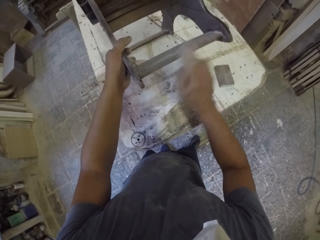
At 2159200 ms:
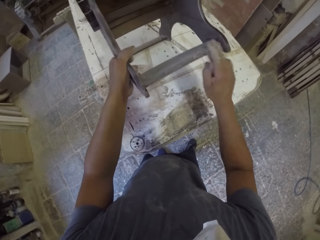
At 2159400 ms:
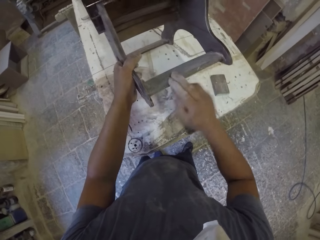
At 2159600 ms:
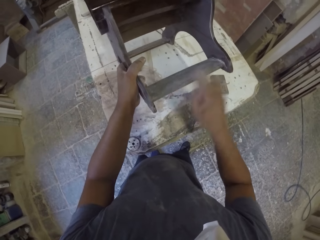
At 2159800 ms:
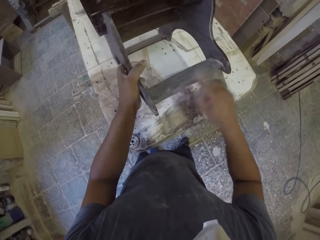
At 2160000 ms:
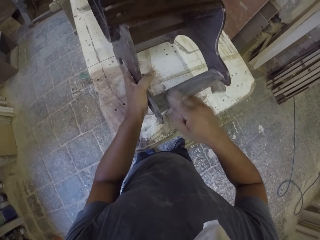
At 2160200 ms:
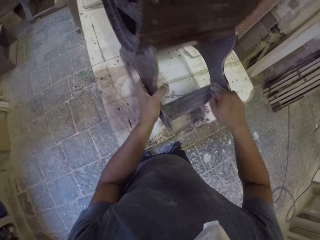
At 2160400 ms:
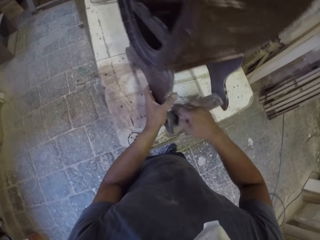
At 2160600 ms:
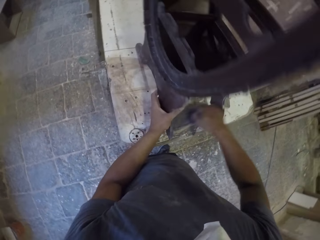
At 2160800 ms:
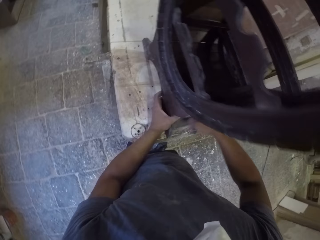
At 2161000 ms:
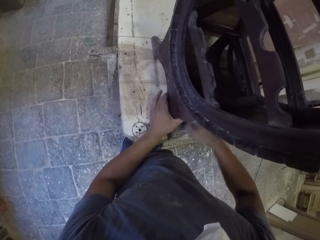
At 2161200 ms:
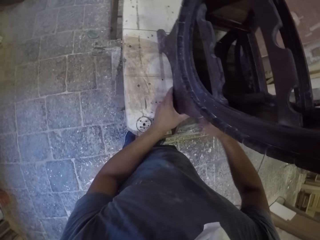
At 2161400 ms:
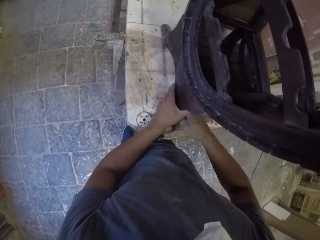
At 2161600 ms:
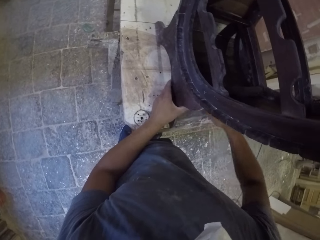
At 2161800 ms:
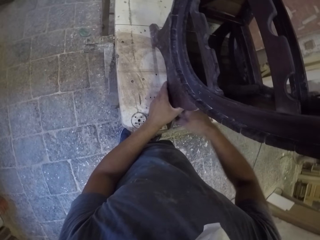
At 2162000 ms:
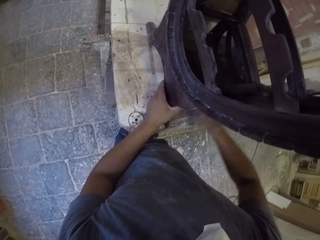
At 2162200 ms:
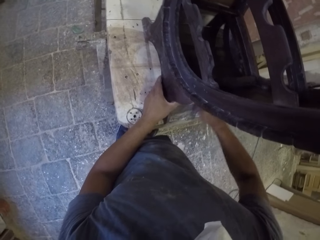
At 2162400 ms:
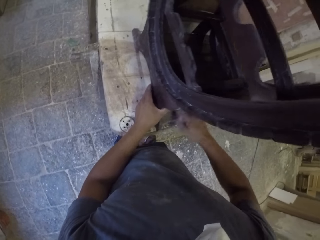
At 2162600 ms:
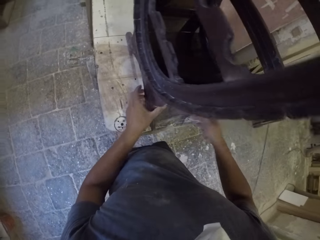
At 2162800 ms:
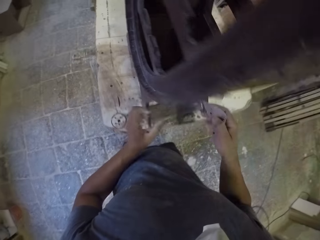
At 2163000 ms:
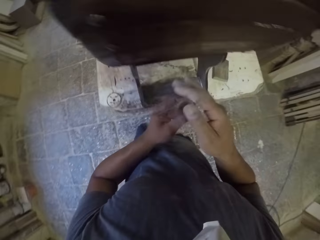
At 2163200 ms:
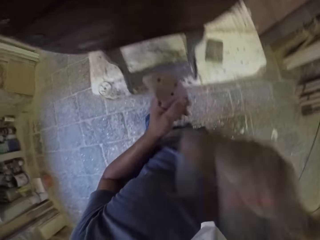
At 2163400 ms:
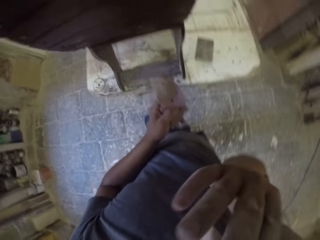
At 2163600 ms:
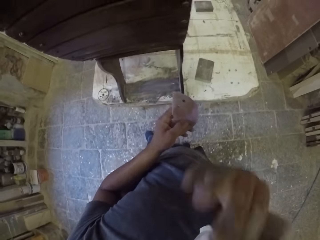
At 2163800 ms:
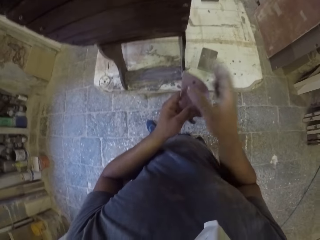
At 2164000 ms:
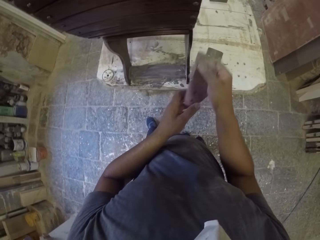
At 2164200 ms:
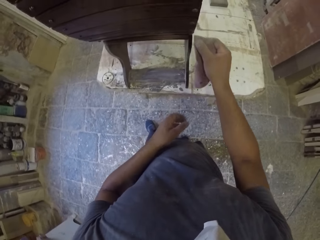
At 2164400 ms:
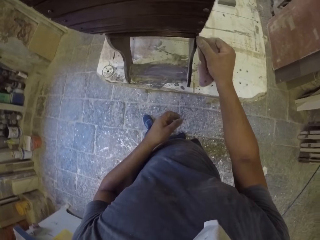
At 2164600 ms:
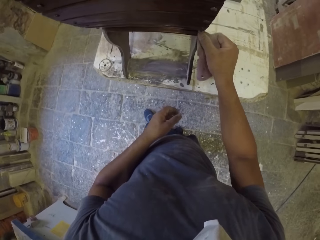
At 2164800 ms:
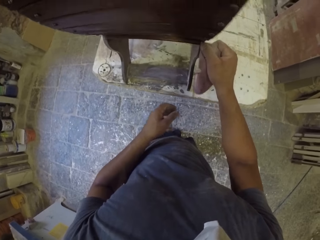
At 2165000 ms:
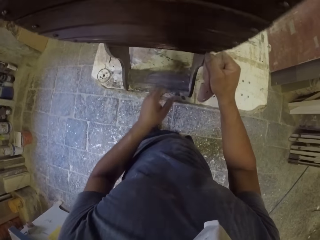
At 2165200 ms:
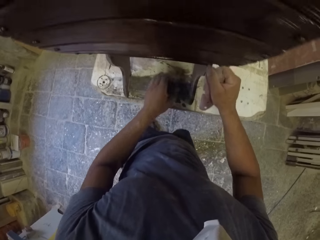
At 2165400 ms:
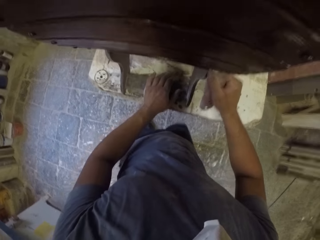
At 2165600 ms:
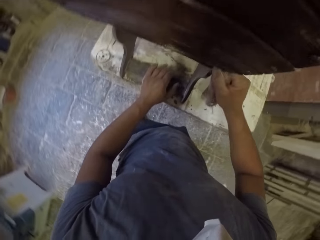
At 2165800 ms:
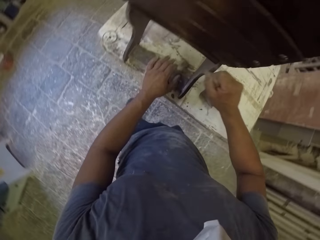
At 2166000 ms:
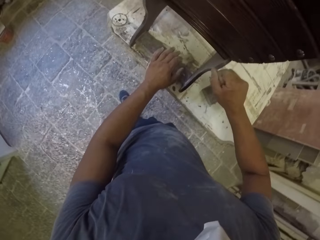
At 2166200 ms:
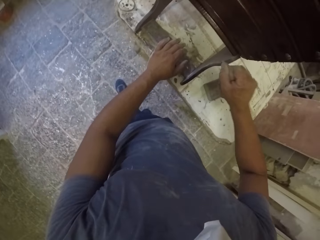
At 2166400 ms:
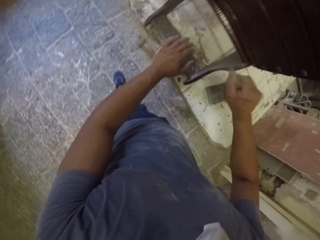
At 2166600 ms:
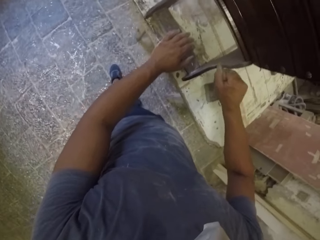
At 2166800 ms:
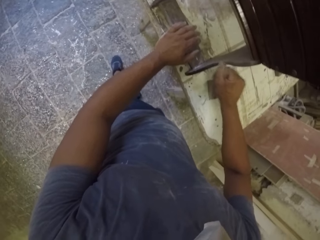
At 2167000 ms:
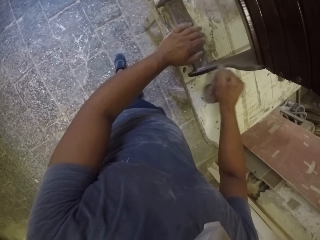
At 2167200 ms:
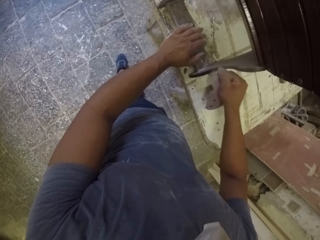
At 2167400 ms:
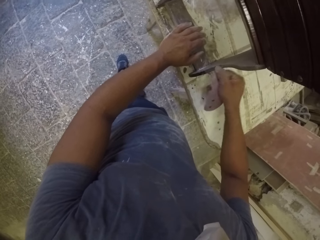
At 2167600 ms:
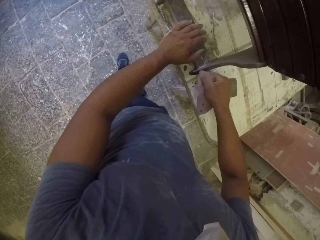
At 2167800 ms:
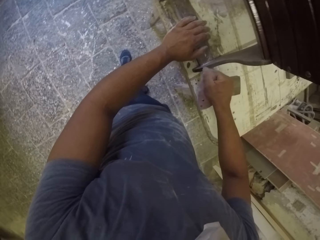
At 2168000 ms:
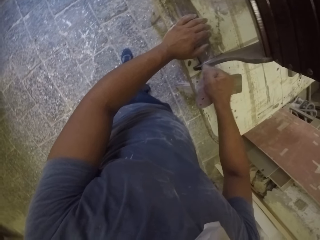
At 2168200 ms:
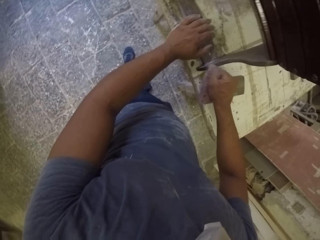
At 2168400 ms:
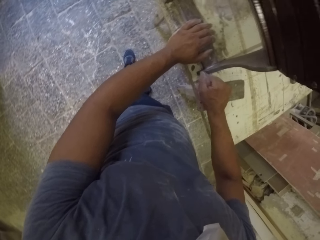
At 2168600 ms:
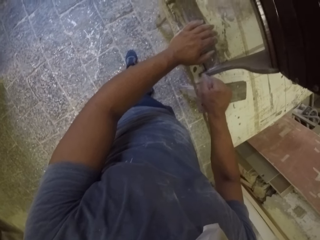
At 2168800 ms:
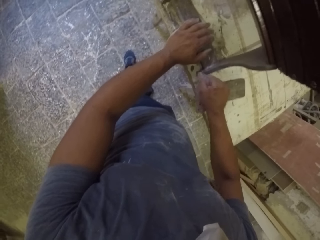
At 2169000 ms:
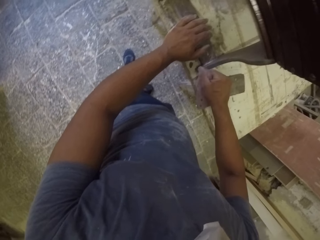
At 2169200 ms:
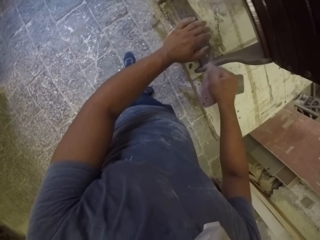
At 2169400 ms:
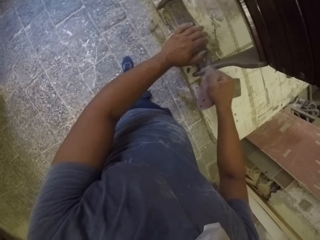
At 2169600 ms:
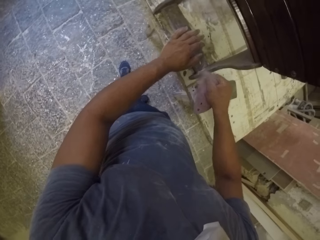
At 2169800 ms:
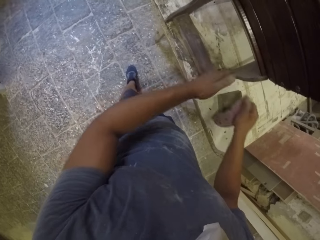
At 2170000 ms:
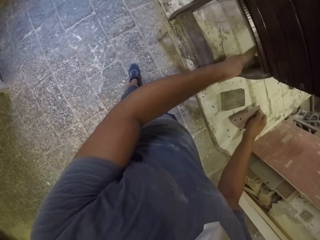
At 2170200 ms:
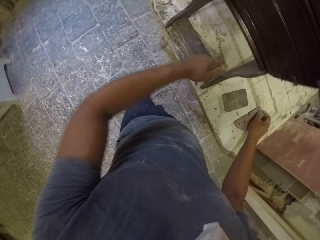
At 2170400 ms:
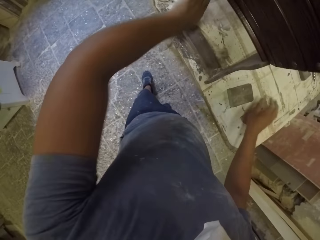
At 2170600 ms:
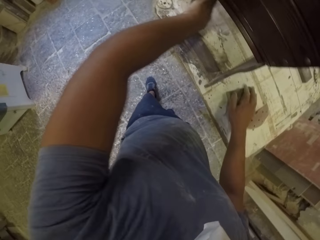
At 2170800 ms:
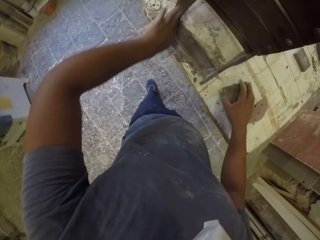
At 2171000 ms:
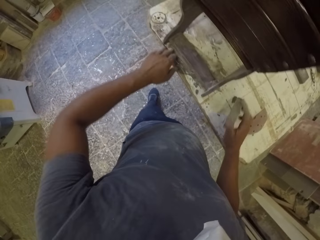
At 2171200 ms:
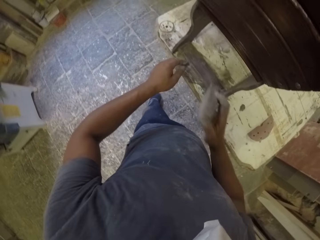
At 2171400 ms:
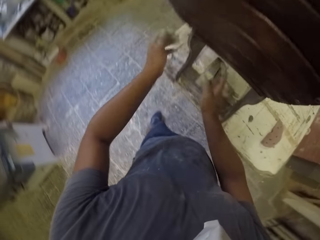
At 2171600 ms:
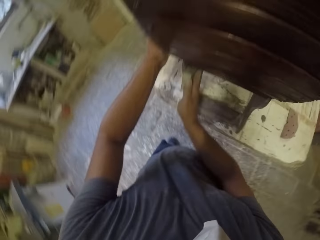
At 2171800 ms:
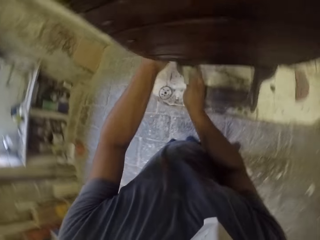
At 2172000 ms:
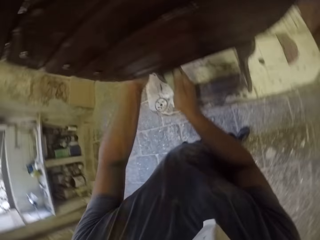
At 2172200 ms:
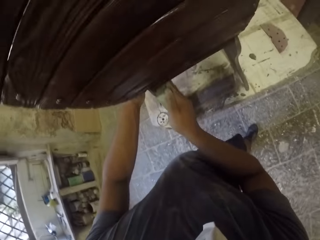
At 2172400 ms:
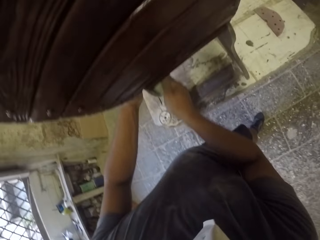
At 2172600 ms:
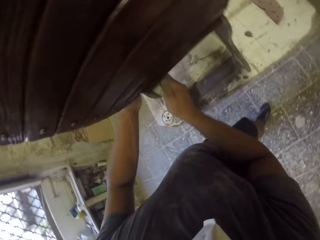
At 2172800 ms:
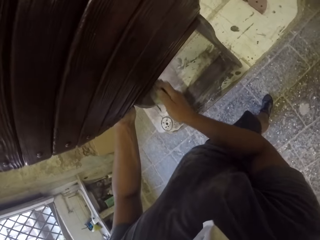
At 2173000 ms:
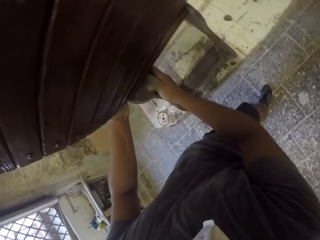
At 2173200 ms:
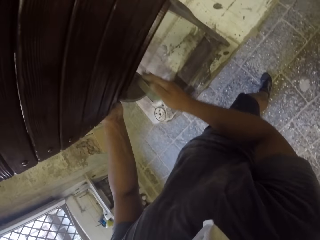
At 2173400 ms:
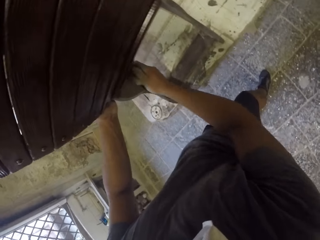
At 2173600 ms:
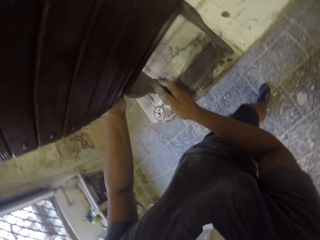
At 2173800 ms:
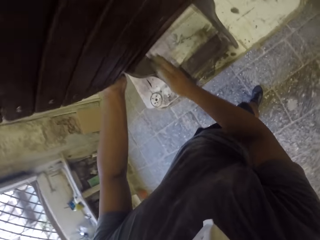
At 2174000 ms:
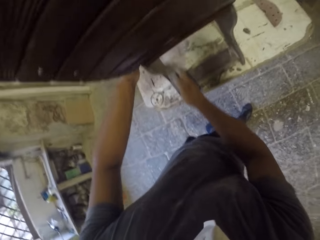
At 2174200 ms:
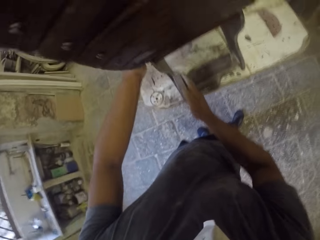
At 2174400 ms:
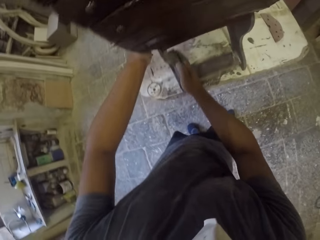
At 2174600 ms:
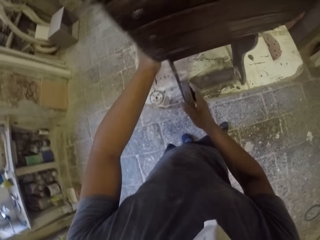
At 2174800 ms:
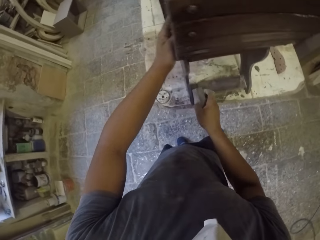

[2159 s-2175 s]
The camera wearer places a wooden stand on the table and smoothens the wooden stand with a sandpaper. They move the right hand in the room. They smoothen the wooden stand with the sandpaper. They wipe the wooden stand with the left hand. They smoothen the wooden stand with the sandpaper.

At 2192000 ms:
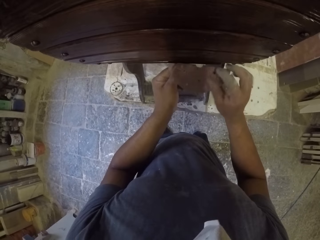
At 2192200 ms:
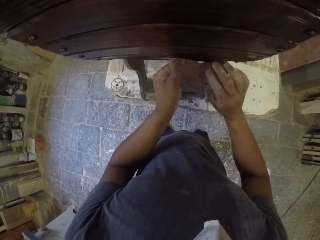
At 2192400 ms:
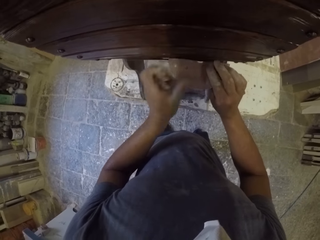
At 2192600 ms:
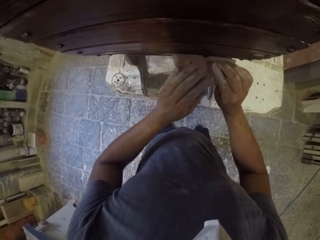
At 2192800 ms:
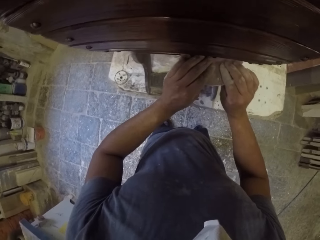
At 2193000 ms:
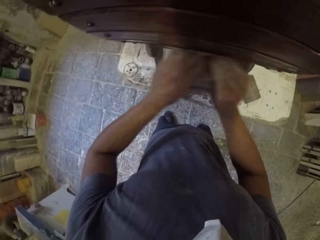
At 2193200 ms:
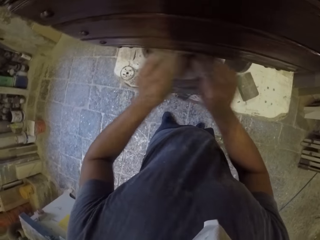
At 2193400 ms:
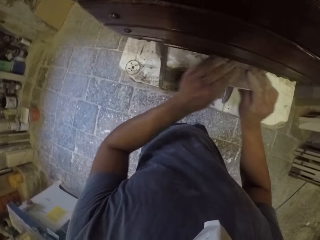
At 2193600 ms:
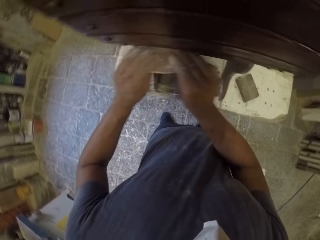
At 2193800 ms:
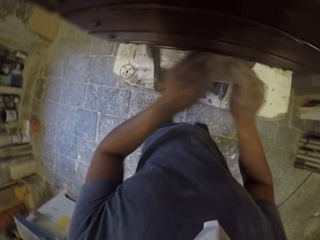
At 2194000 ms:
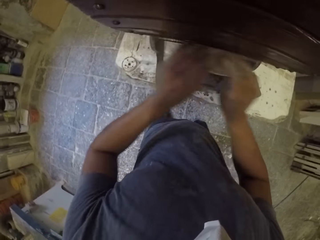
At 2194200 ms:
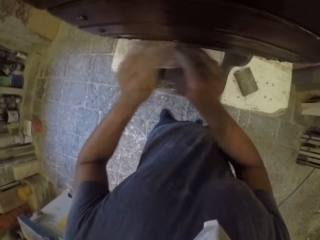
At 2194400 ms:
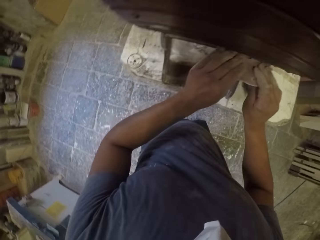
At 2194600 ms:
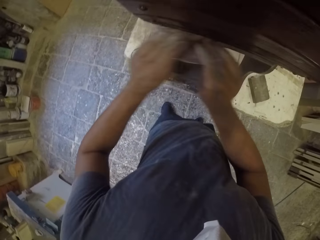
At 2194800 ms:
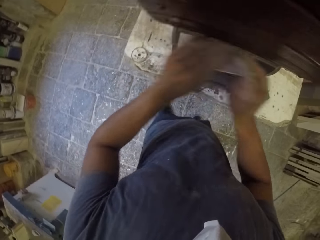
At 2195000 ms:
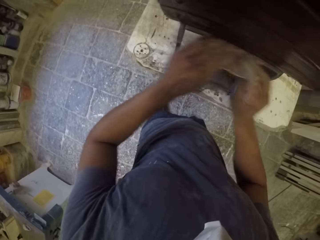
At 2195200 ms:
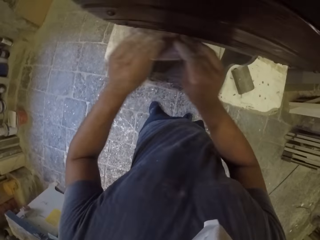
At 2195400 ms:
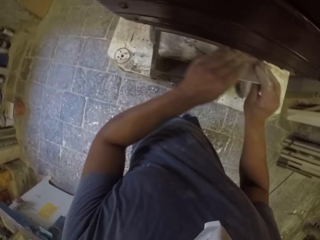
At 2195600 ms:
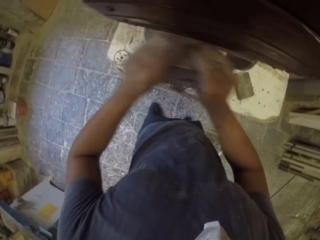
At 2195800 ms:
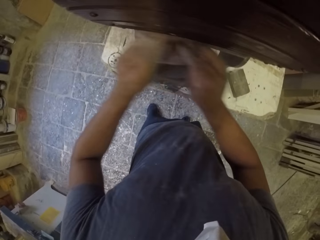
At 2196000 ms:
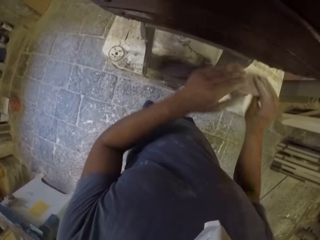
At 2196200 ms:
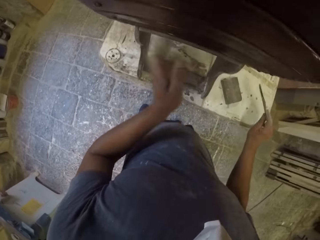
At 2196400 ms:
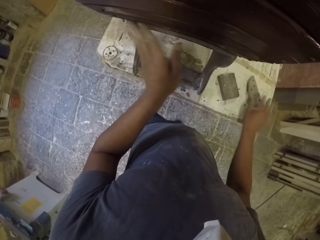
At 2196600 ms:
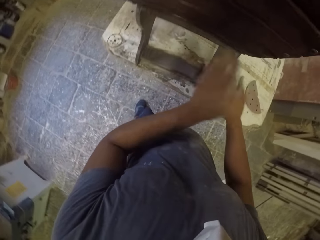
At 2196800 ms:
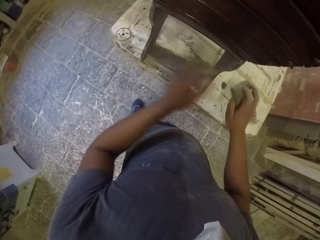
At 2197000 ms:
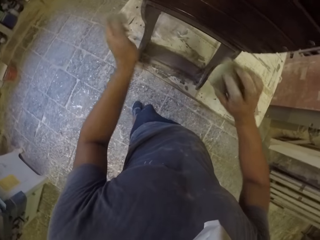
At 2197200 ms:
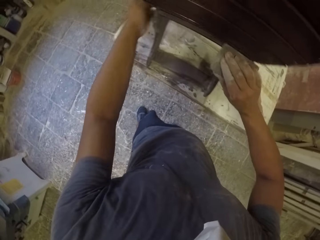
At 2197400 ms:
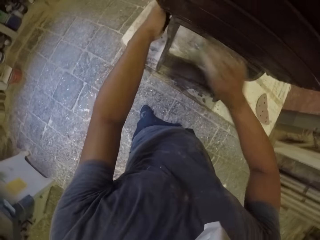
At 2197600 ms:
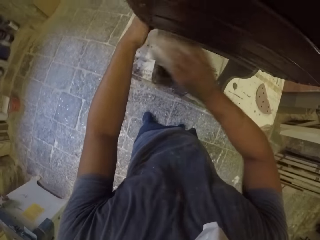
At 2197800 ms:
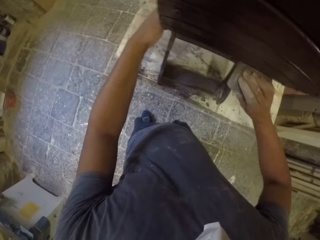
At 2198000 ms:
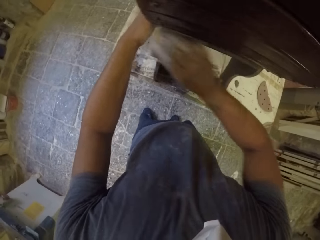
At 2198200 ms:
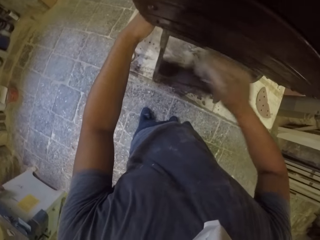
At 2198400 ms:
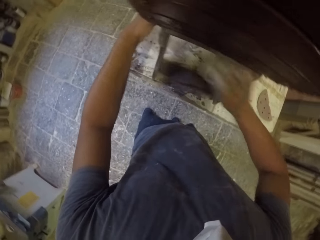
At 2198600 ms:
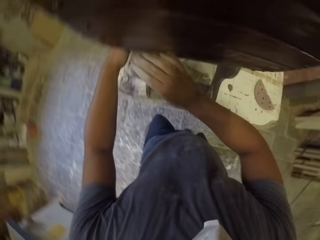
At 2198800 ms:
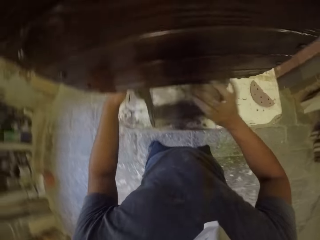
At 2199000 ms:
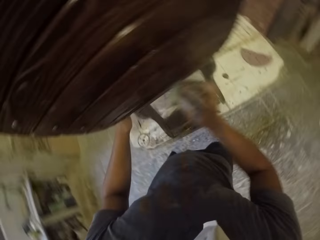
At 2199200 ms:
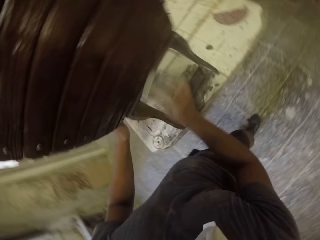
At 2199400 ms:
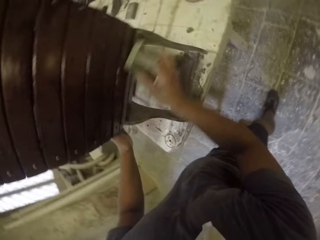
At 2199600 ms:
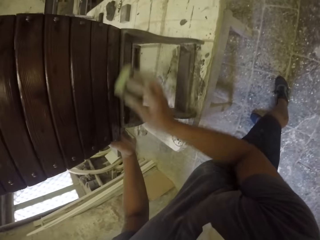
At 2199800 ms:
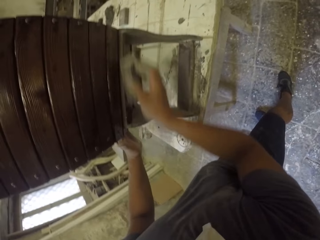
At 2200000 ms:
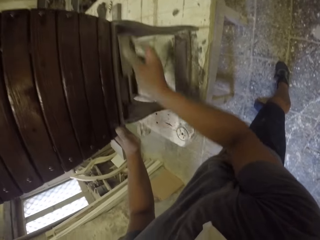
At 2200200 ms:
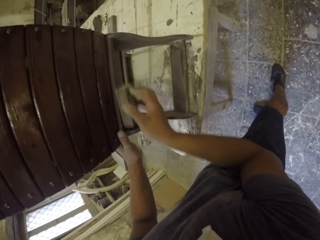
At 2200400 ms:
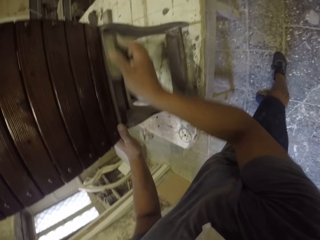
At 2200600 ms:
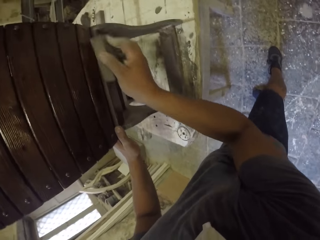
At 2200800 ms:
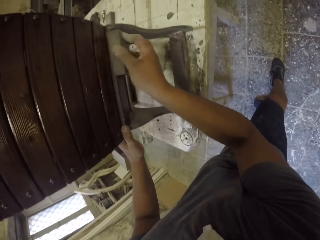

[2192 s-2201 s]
The camera wearer folds a sandpaper with both hands. They smoothen a wooden stand with the sandpaper. They wipe the wooden stand with the left hand. They smoothen the wooden stand with the sandpaper.
